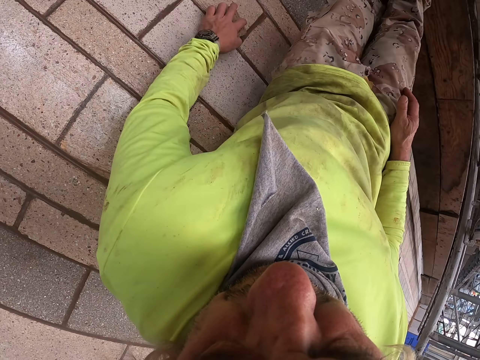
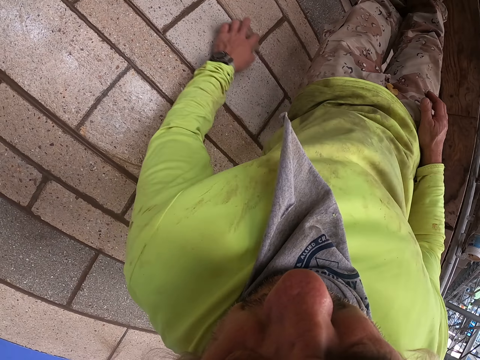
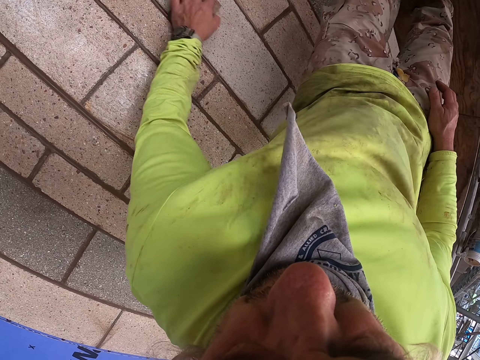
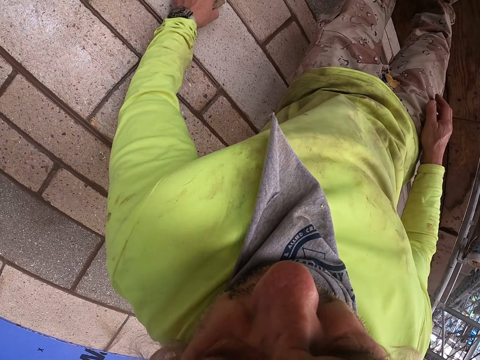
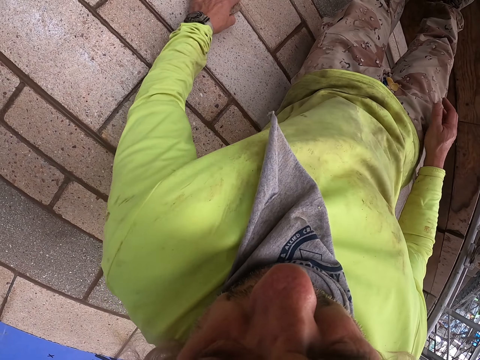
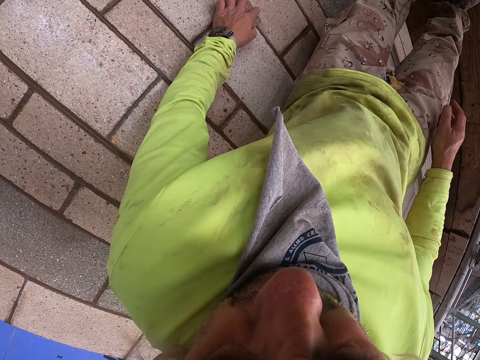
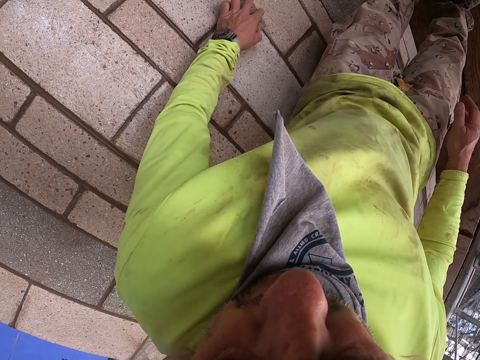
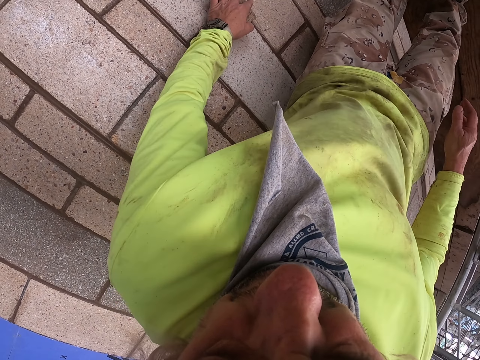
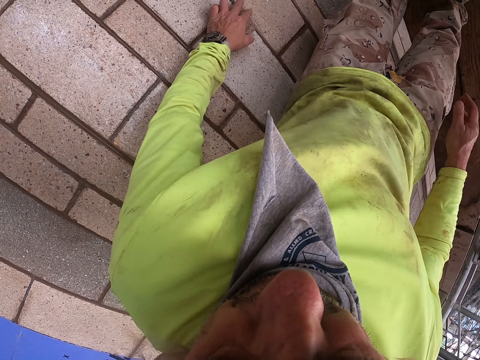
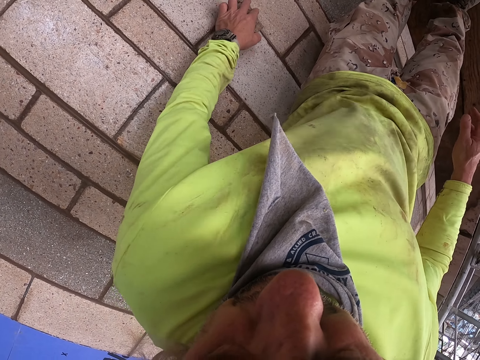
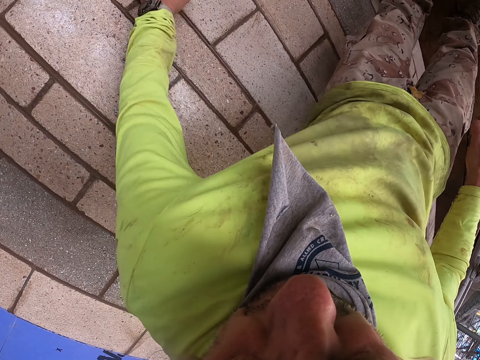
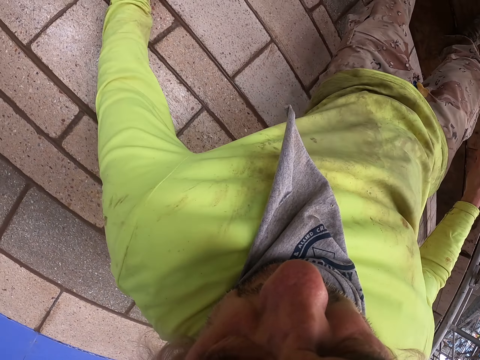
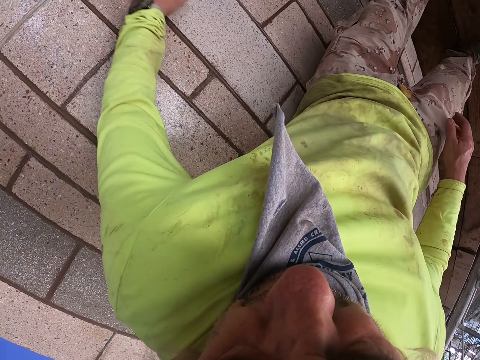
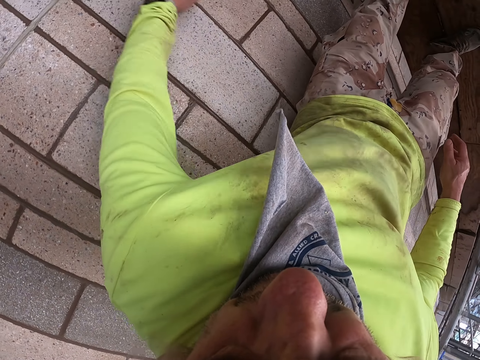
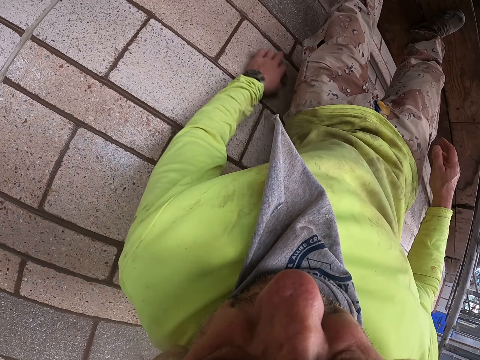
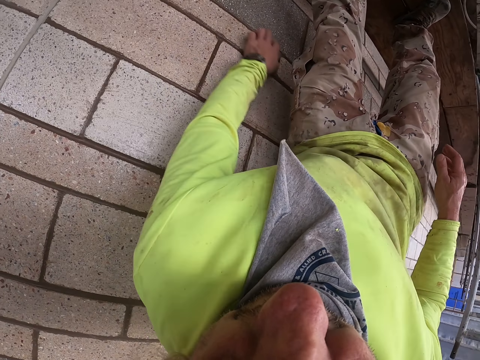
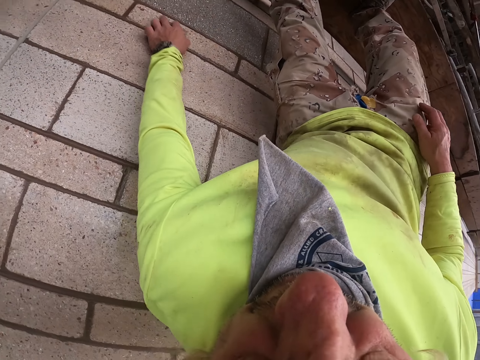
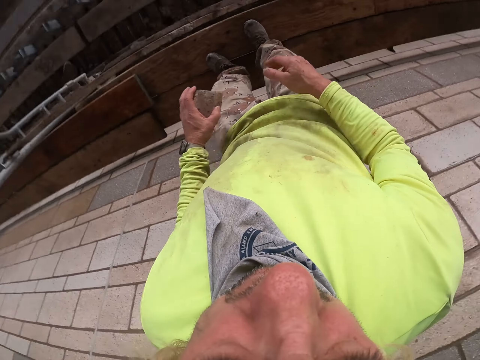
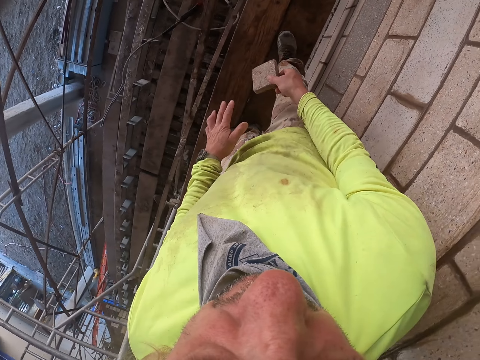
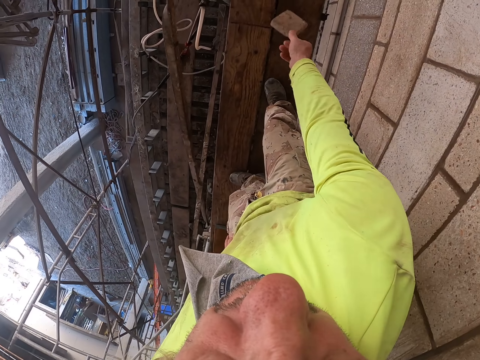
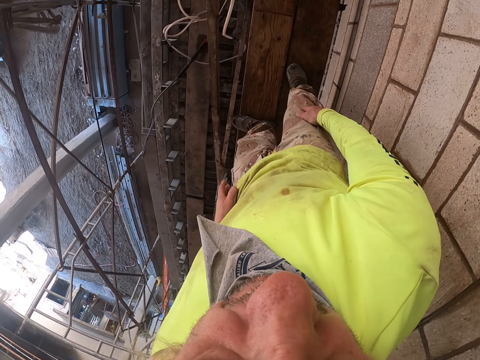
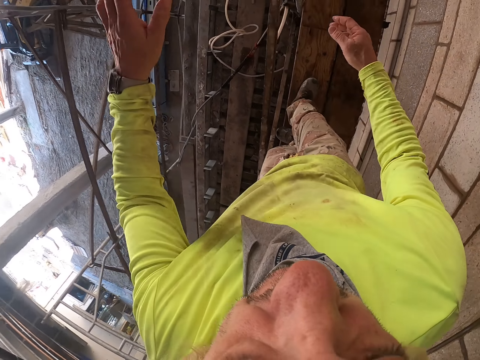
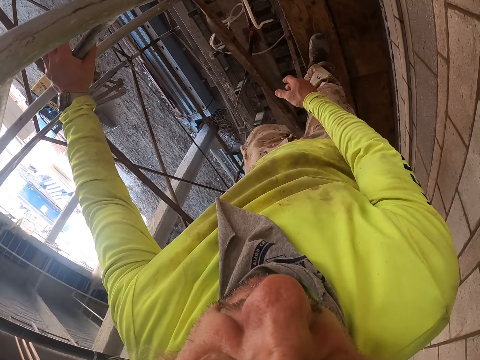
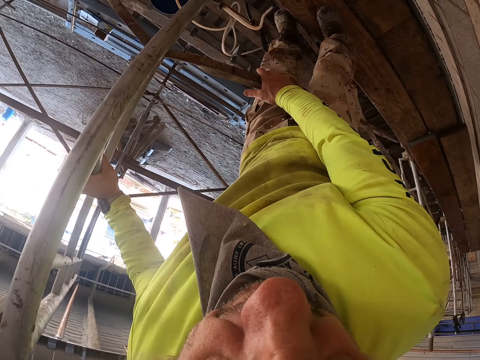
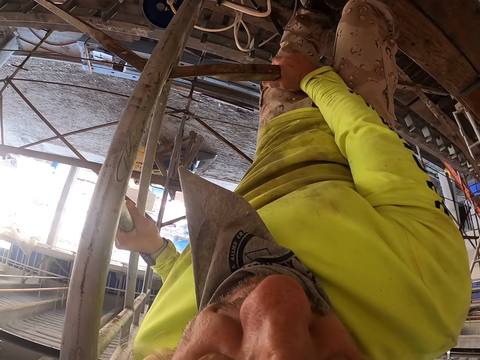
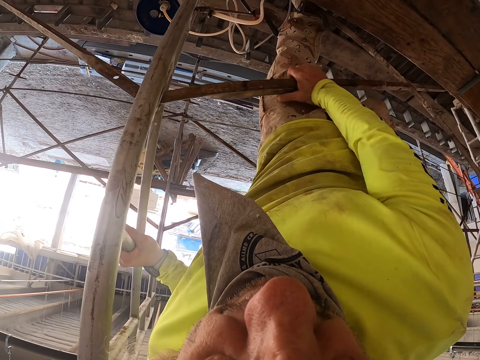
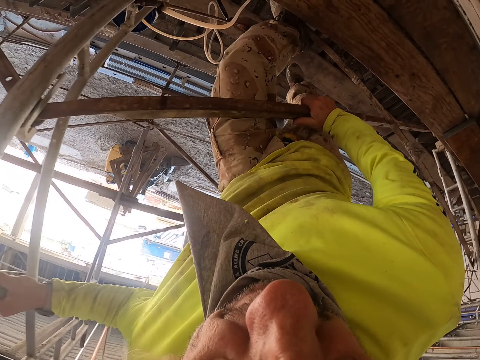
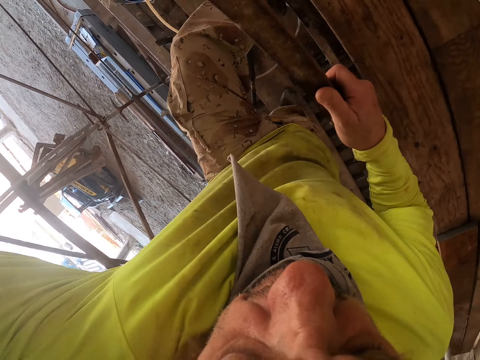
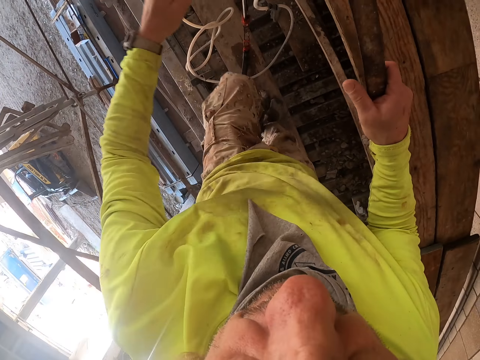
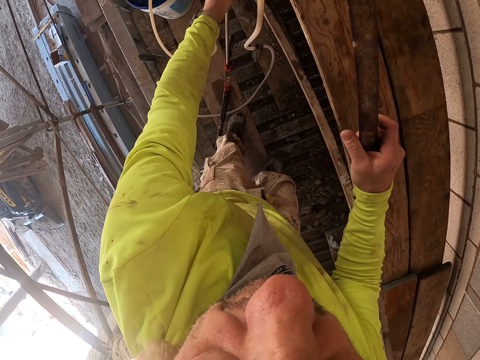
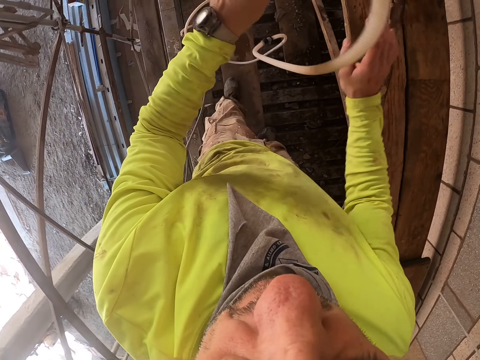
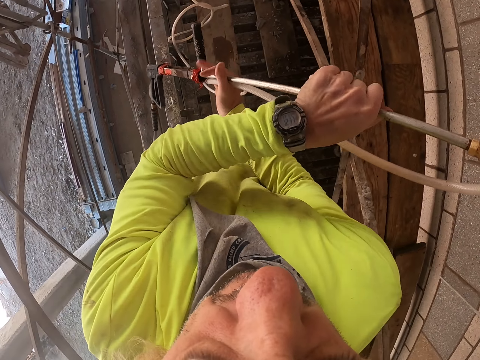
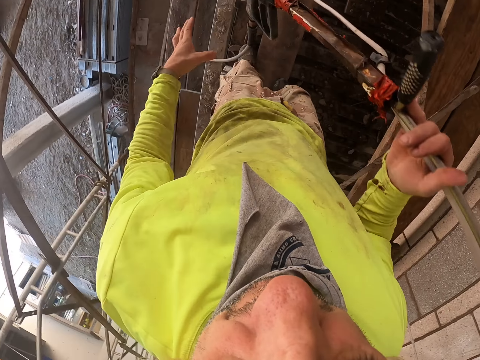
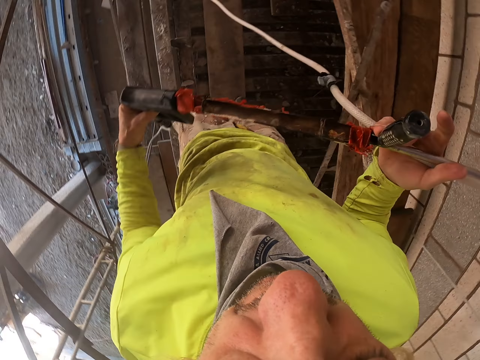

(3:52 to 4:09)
The camera wearer stops wiping the wall. They throw the sponge wall brush down. They hold the steel with the left hand. They hold the steel with the right hand. They get down. They pick up the airless paint spray.

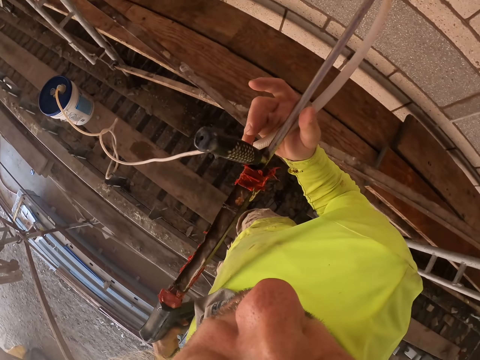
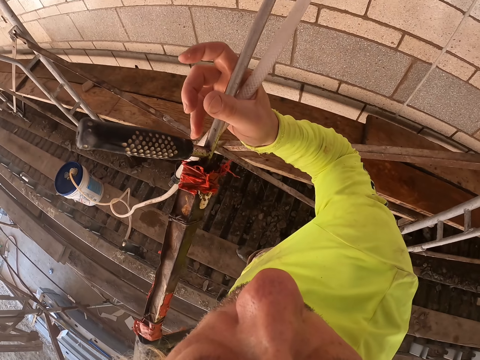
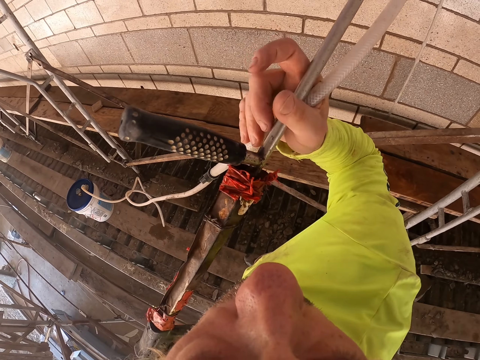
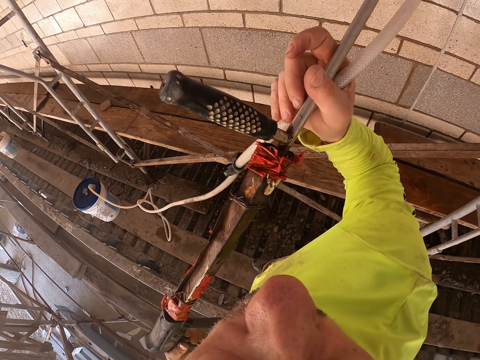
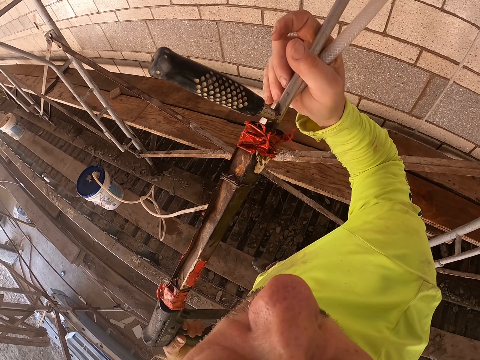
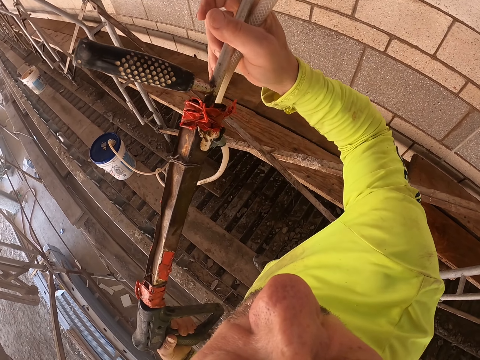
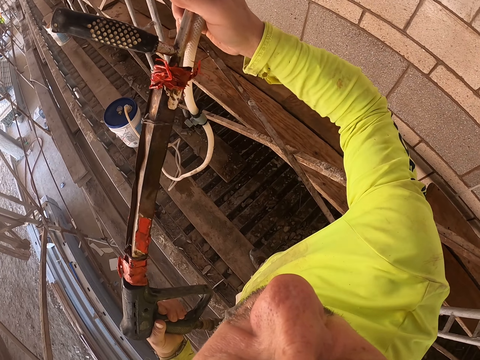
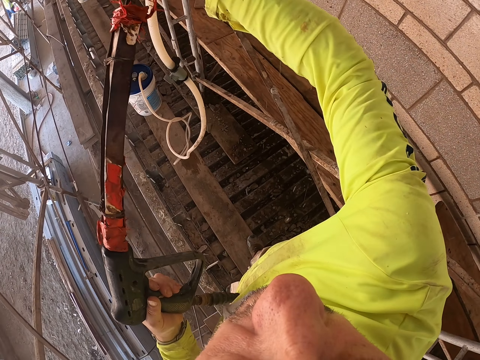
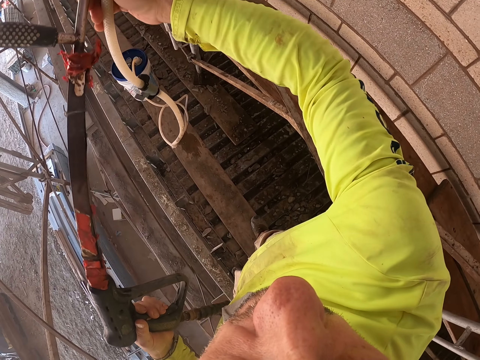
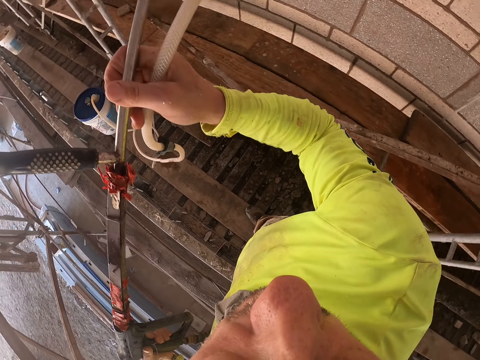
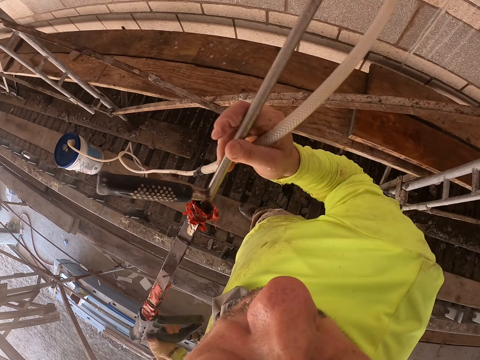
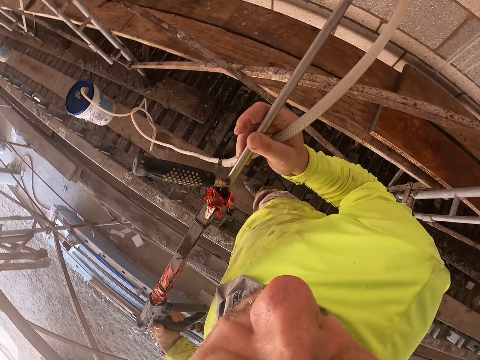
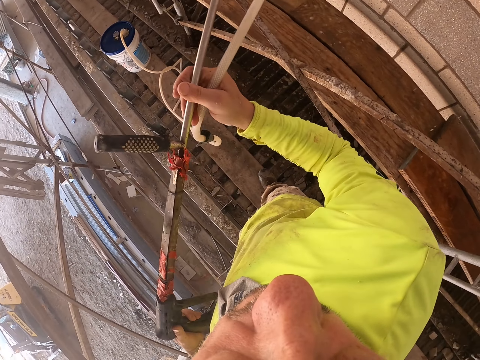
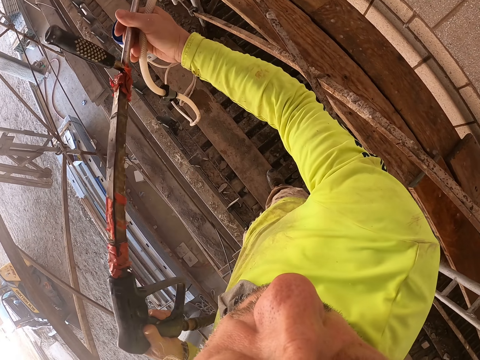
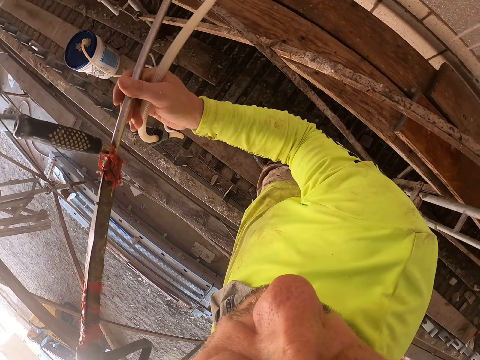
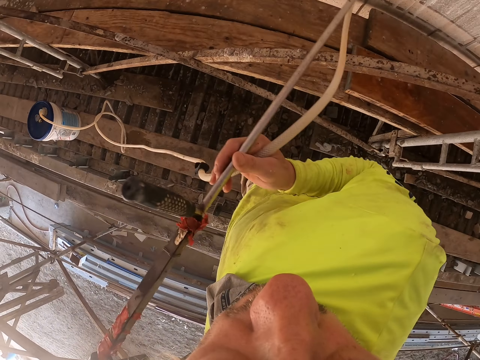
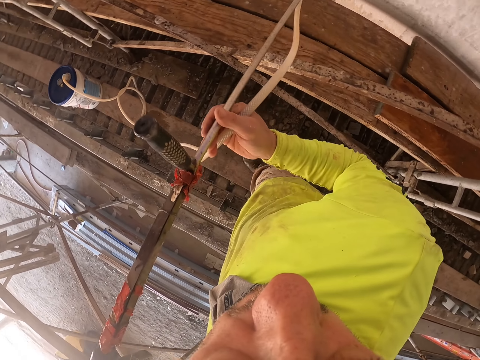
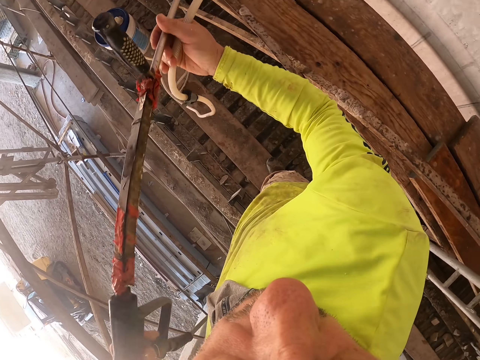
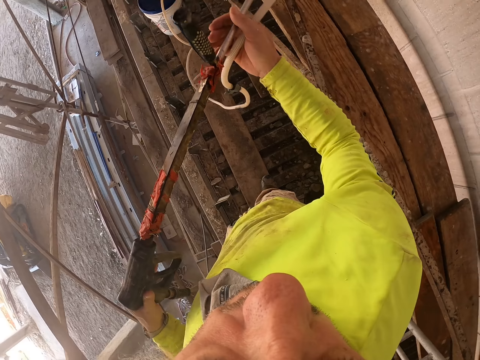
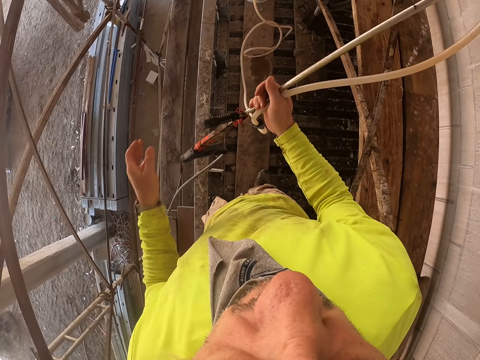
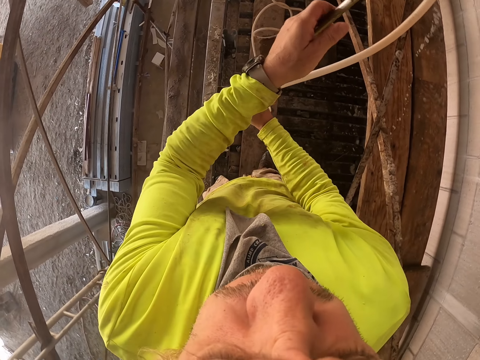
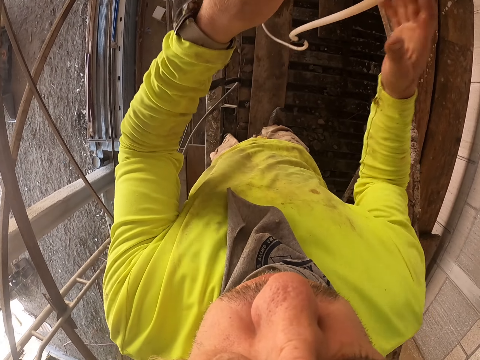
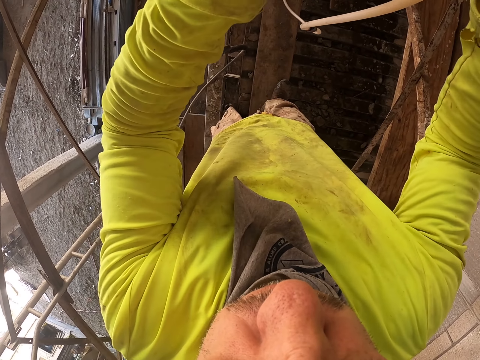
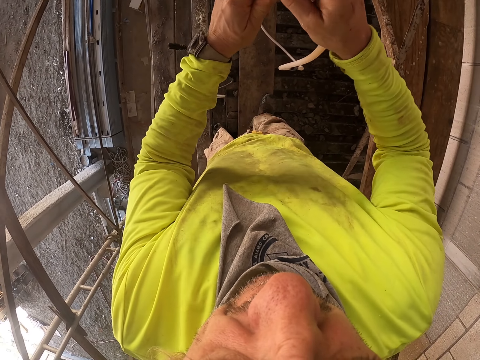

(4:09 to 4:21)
The camera wearer sprays the wall. They stop spraying.
